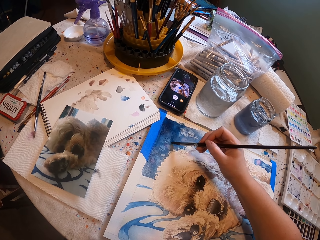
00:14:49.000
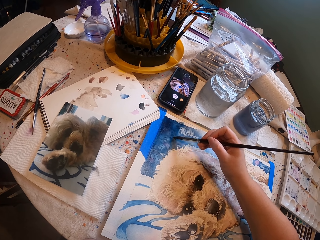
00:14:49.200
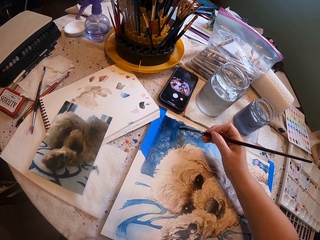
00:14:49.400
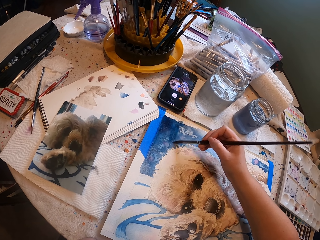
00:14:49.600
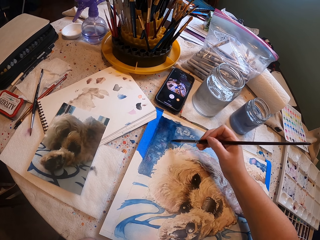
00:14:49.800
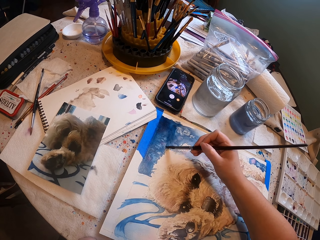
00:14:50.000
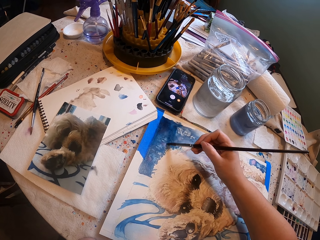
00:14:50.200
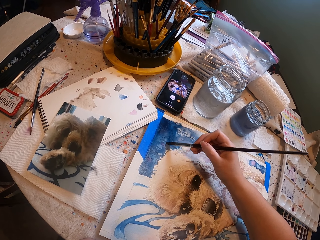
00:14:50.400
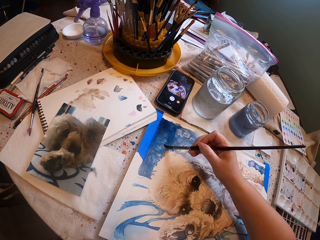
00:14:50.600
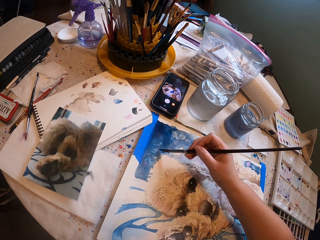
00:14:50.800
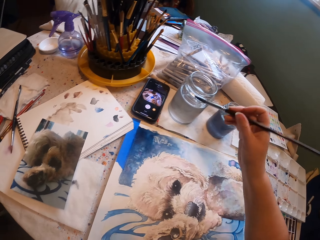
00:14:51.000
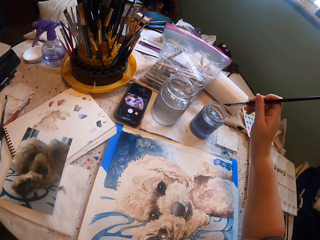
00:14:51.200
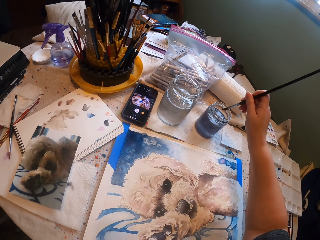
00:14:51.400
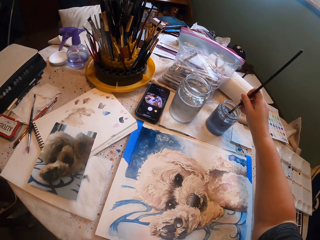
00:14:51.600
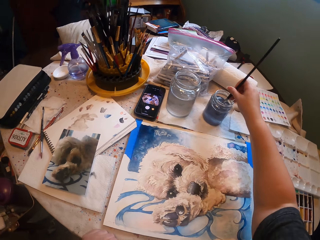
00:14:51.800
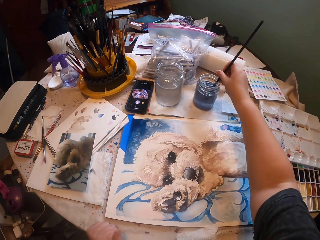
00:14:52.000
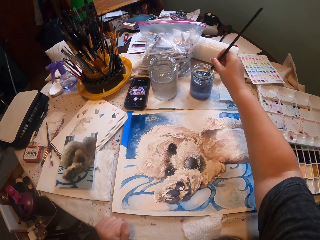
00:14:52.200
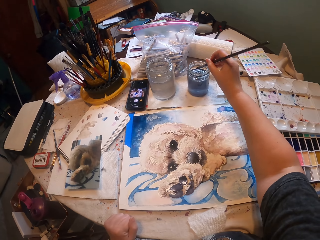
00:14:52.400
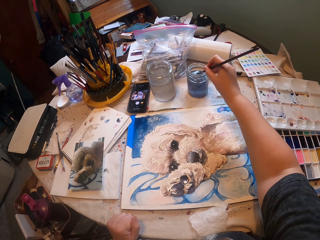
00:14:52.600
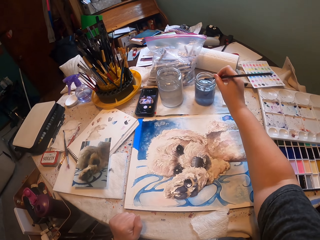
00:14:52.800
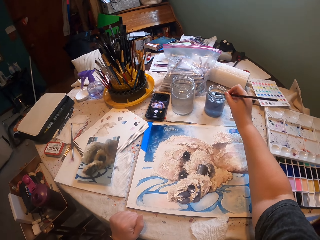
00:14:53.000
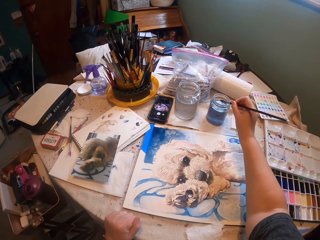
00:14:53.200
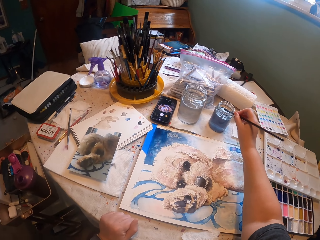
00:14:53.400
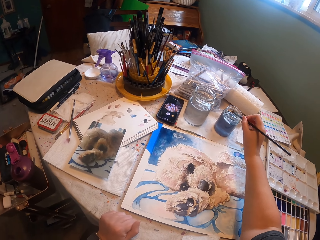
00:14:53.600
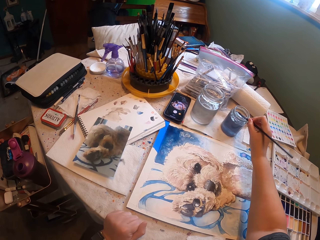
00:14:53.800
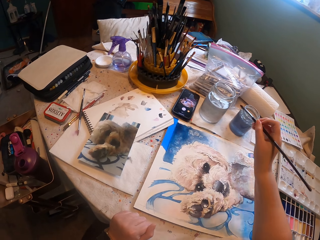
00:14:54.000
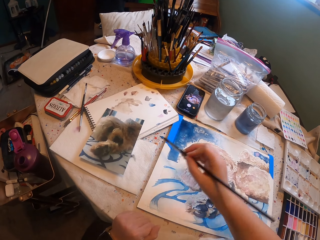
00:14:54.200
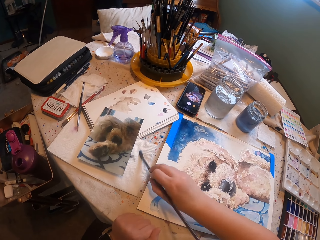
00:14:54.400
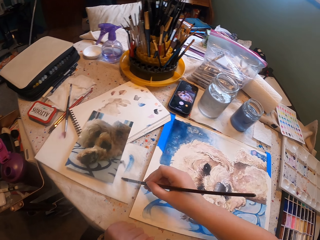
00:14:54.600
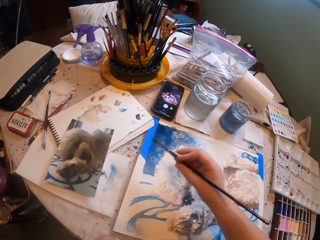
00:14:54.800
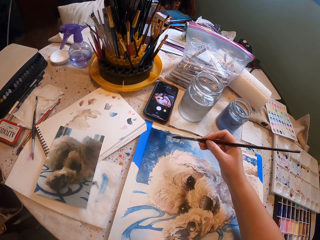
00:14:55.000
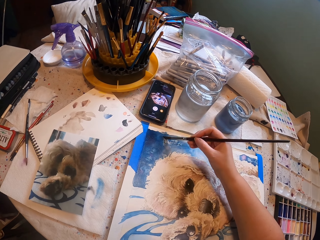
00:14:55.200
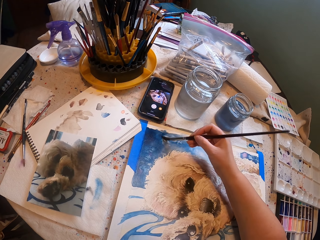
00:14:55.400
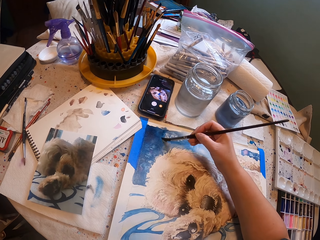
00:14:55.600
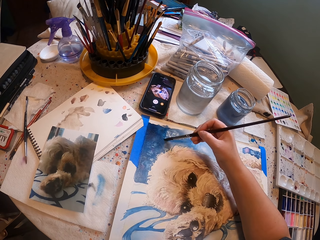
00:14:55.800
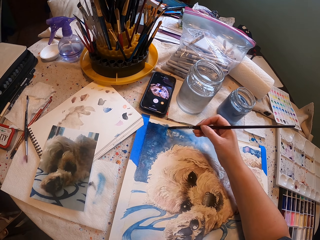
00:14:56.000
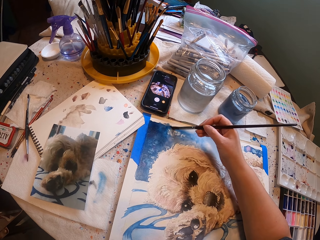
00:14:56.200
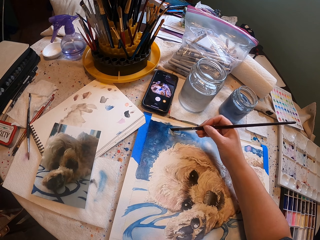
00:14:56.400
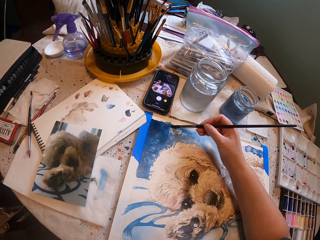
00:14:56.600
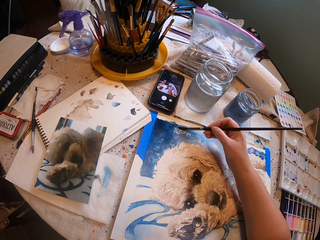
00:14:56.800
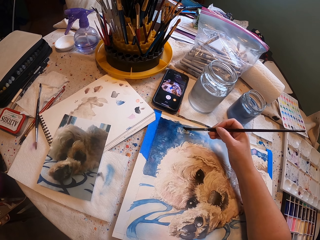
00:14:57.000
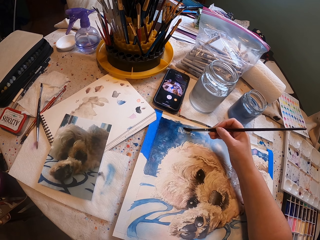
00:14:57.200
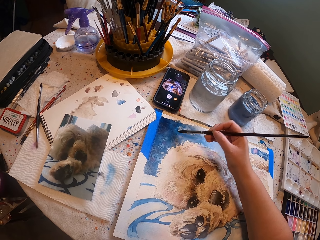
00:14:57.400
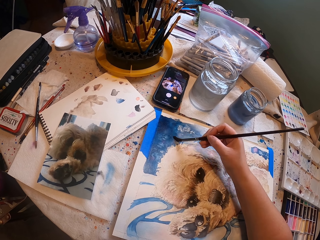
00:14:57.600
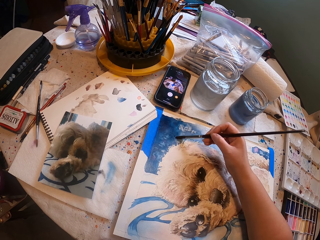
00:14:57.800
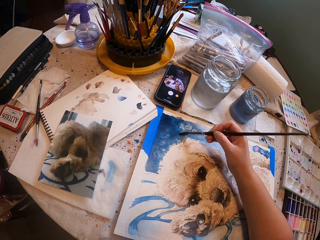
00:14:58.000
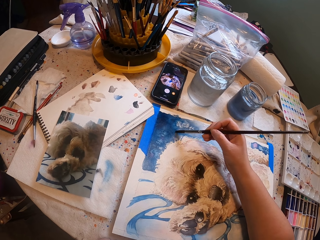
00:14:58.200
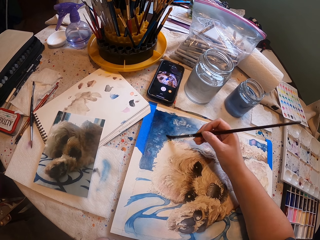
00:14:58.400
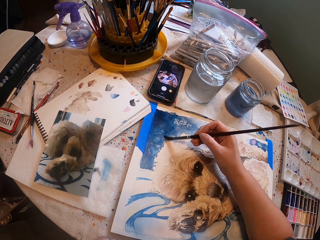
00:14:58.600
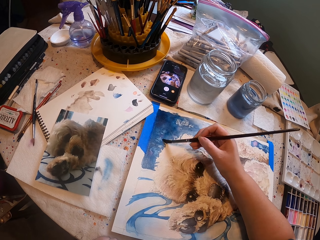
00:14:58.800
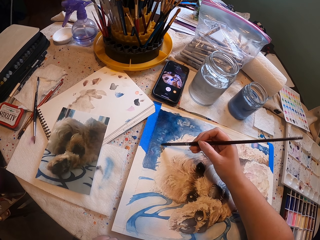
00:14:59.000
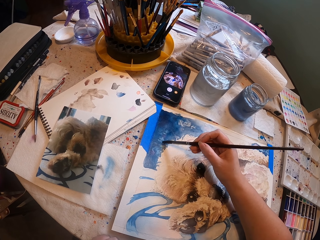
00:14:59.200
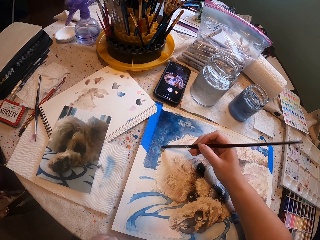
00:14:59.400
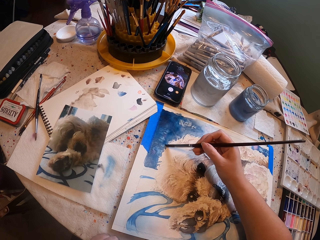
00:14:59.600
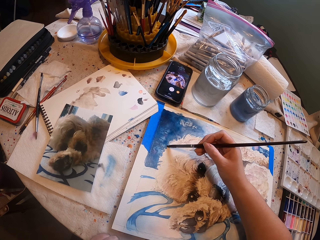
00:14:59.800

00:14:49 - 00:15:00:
The camera wearer dips the paint brush inside the paint jar. They wipe the paint brush on the tissue paper. They paint the picture on the painting board with the paint brush.

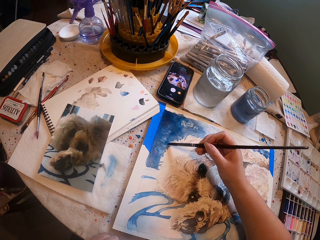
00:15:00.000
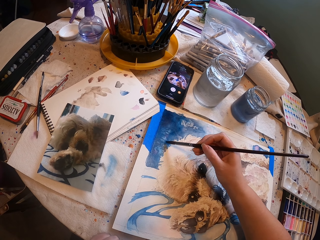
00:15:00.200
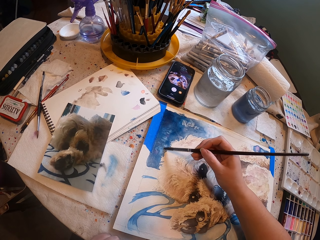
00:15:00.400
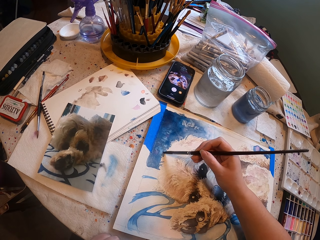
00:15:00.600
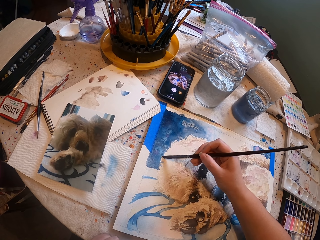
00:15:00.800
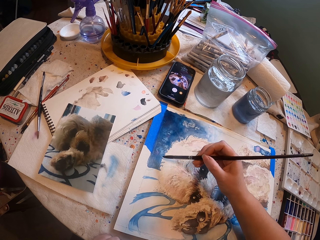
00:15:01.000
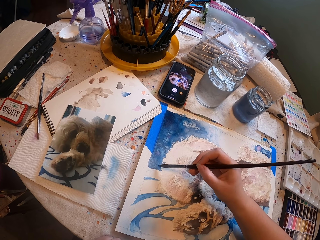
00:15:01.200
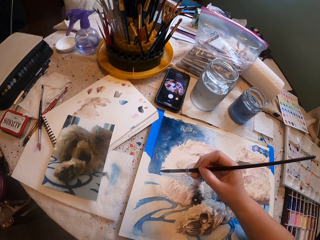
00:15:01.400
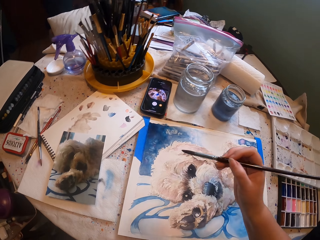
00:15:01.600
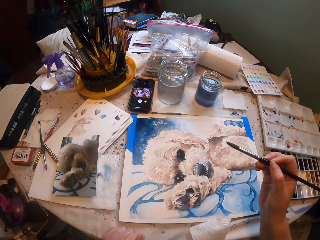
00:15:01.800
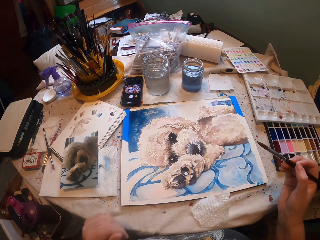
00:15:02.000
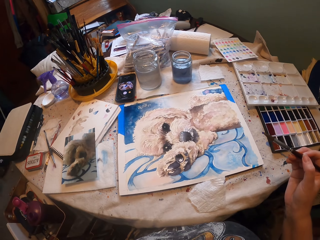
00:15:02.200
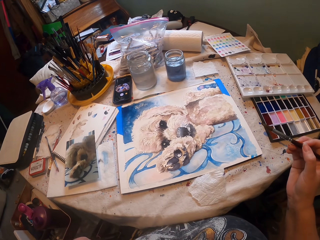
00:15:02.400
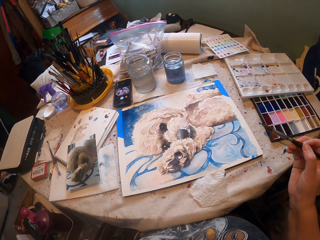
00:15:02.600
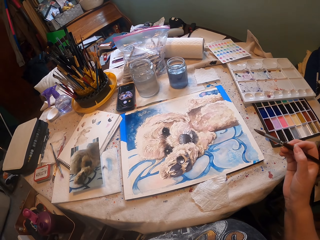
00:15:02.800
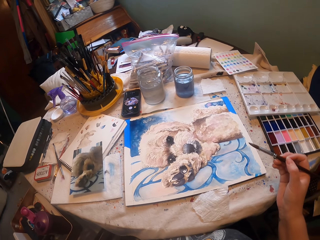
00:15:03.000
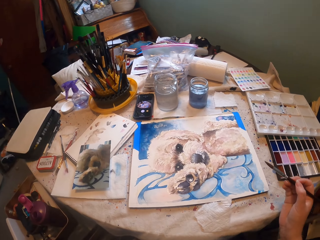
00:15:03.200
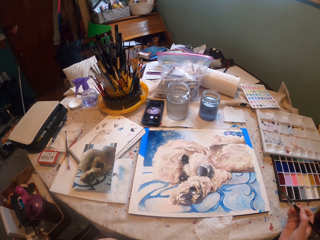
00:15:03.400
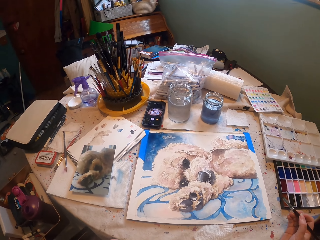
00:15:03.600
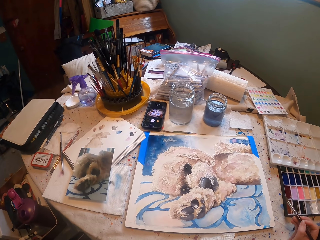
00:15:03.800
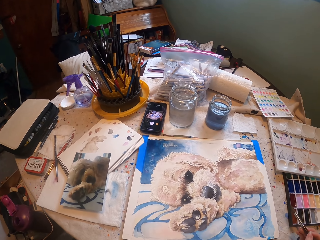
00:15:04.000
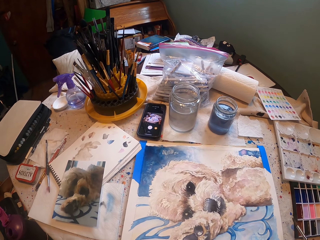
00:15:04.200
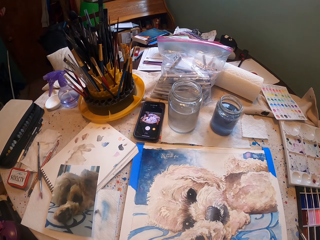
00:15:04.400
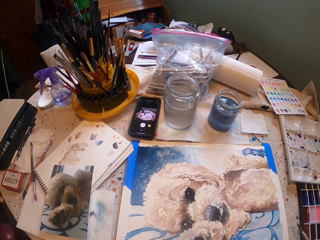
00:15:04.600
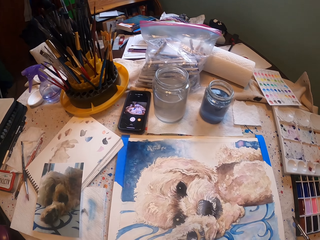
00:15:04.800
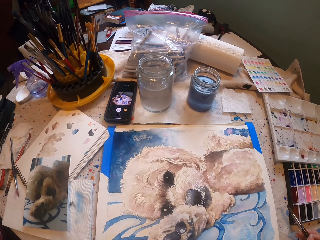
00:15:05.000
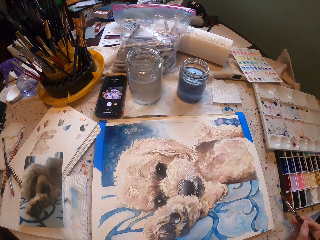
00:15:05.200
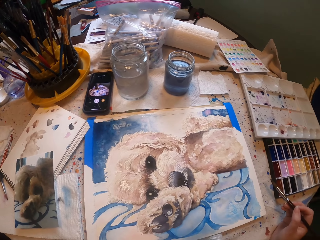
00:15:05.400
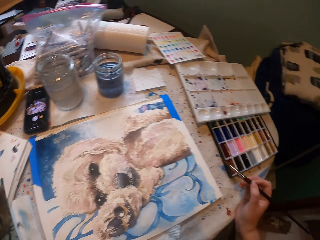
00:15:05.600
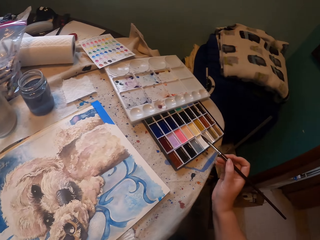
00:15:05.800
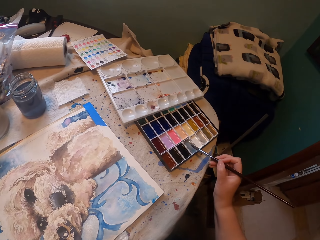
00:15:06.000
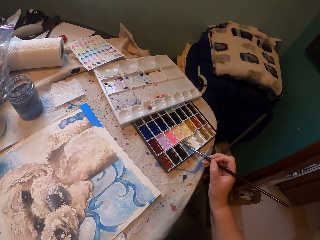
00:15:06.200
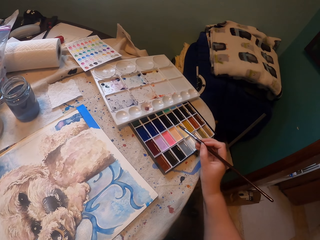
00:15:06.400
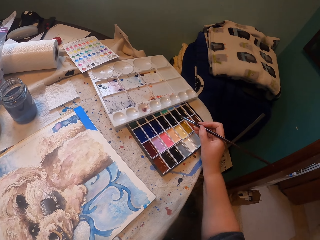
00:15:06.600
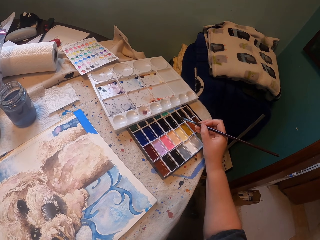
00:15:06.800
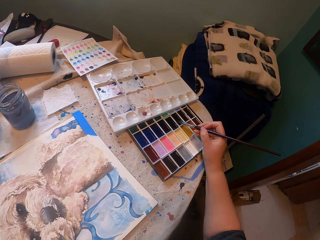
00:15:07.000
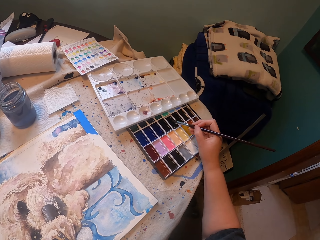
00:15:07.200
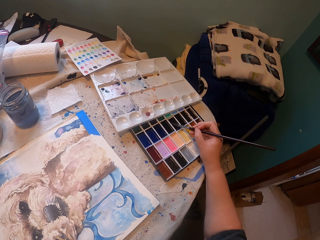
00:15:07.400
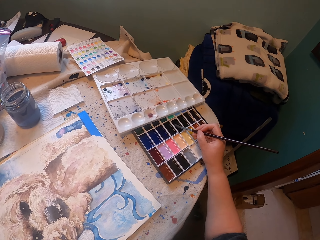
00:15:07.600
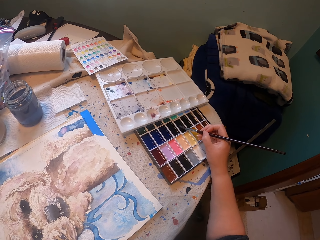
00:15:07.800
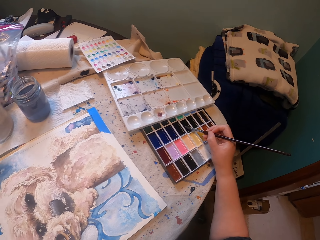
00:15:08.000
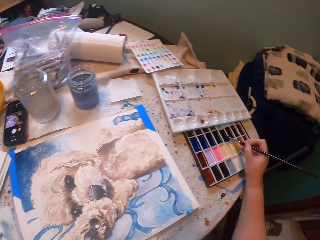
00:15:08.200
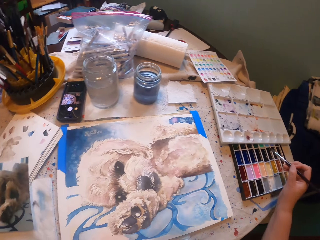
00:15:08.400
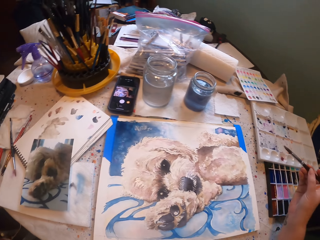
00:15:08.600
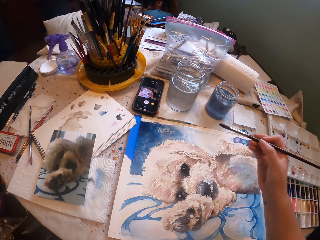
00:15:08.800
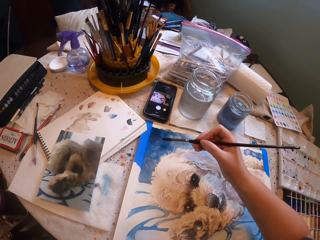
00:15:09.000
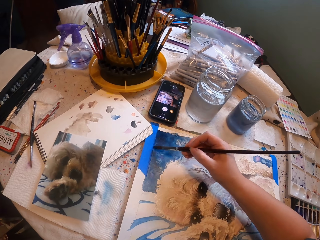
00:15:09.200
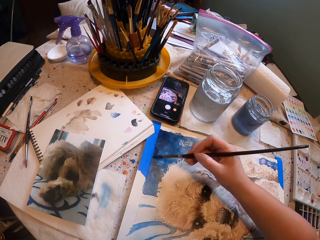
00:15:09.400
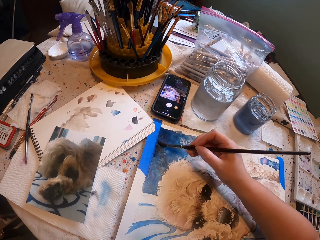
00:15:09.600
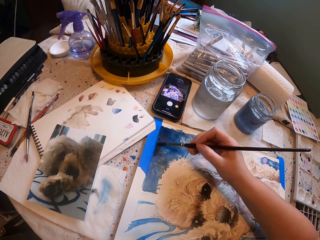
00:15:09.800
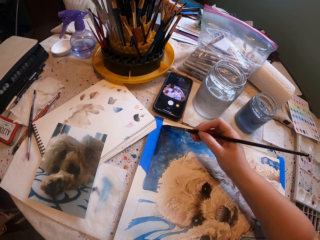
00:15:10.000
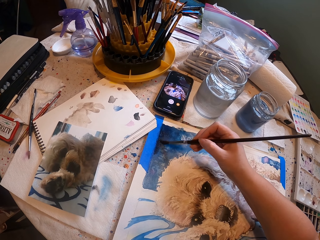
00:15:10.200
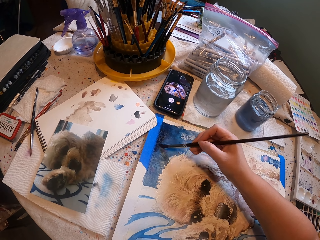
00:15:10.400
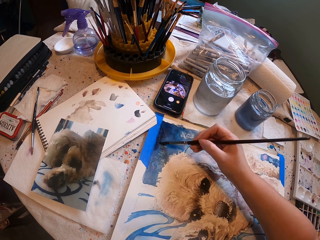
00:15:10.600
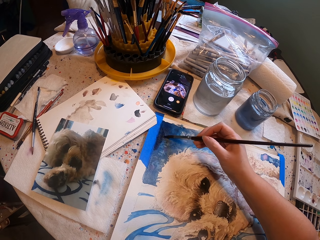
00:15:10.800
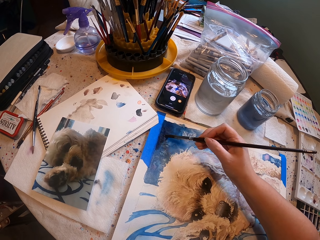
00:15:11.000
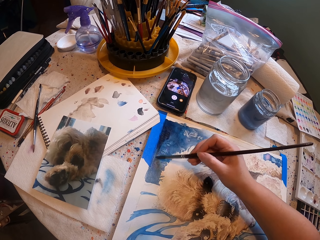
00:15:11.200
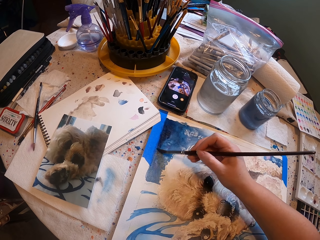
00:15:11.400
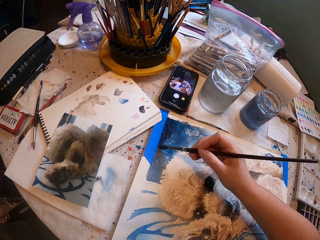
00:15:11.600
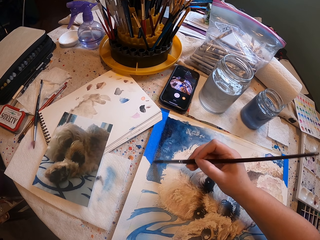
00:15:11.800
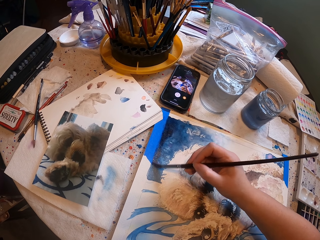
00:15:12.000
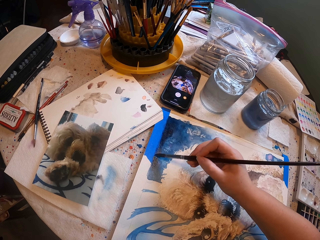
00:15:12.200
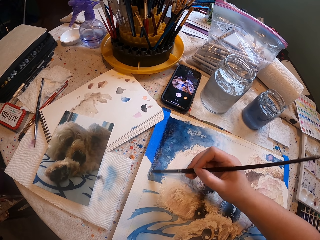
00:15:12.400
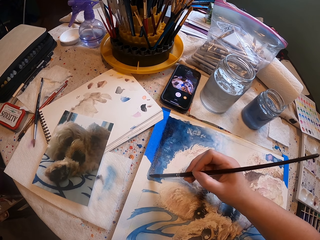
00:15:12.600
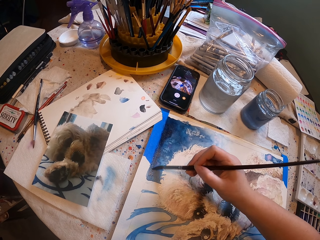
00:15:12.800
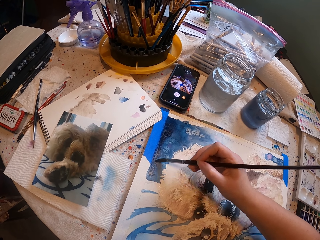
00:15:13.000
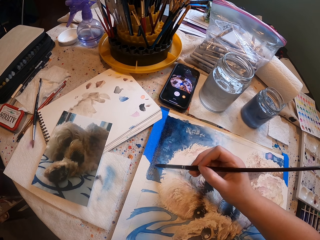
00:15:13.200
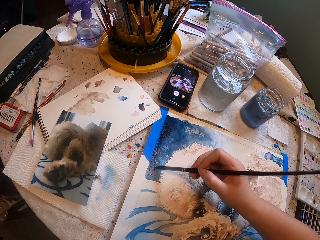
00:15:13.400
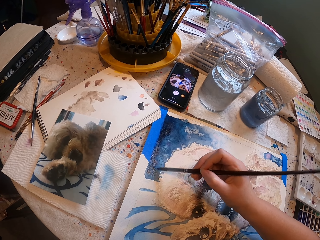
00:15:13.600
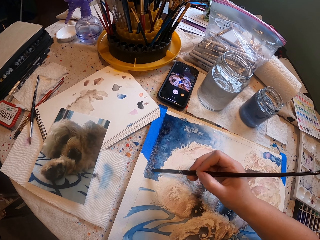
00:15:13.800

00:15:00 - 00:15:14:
The camera wearer stares at the picture on the drawing board. They dip the paint brush in the palette. They paint the picture on the painting board with the paint brush.
